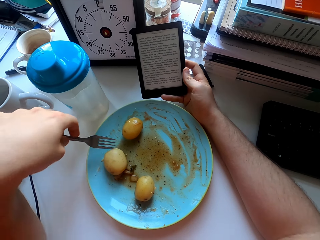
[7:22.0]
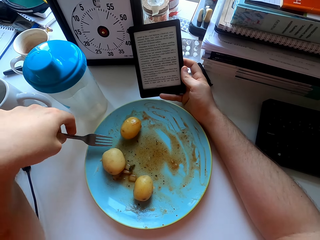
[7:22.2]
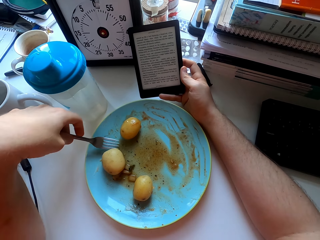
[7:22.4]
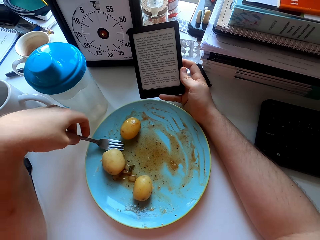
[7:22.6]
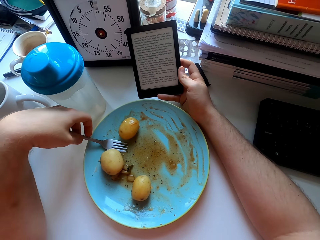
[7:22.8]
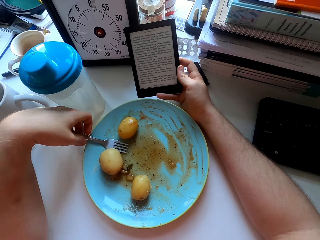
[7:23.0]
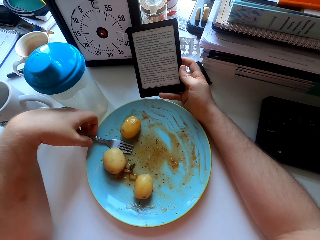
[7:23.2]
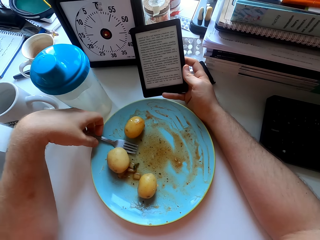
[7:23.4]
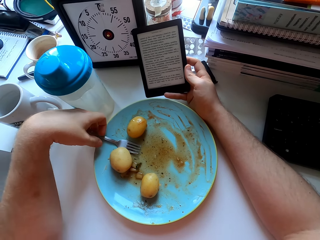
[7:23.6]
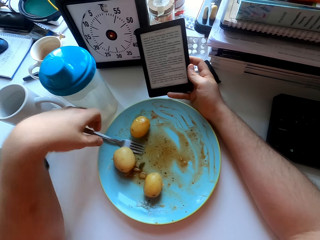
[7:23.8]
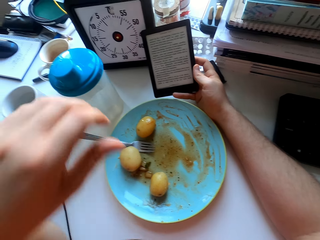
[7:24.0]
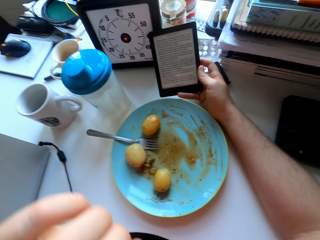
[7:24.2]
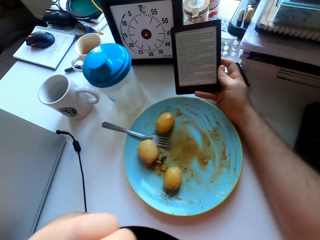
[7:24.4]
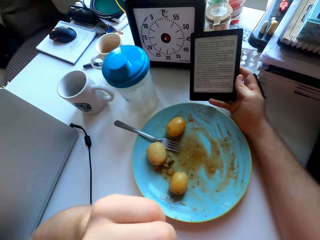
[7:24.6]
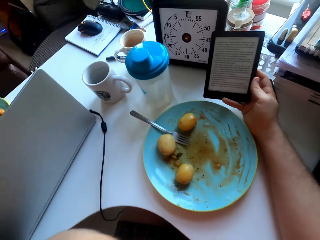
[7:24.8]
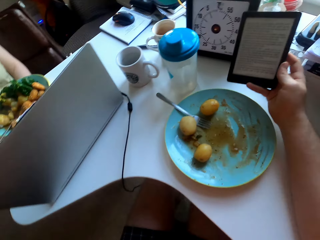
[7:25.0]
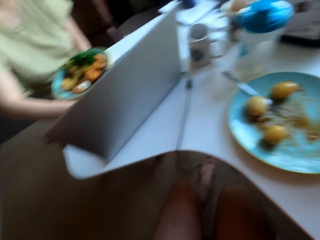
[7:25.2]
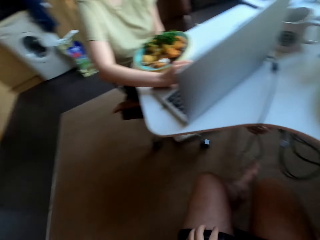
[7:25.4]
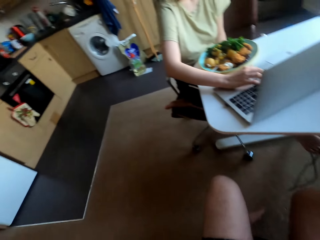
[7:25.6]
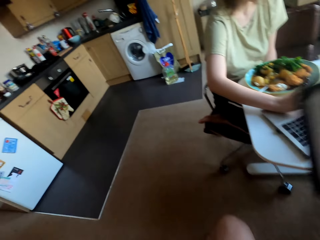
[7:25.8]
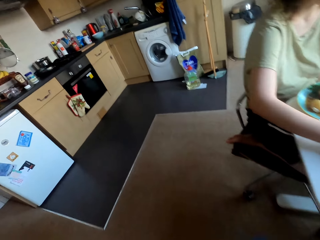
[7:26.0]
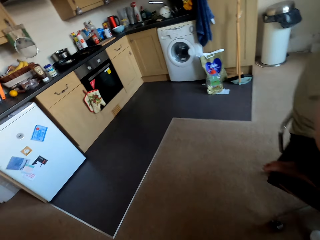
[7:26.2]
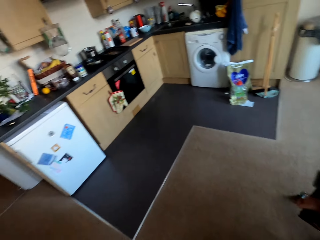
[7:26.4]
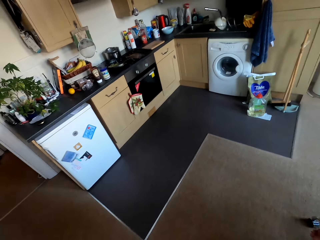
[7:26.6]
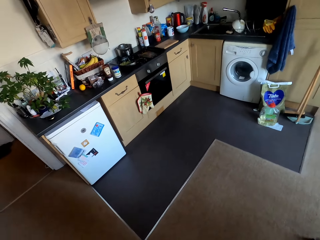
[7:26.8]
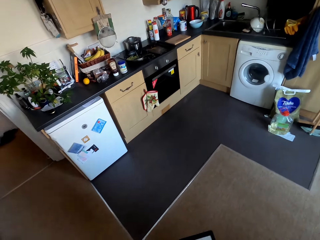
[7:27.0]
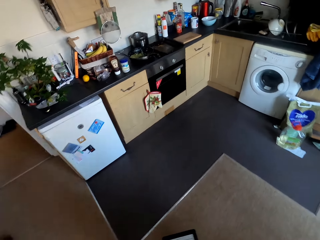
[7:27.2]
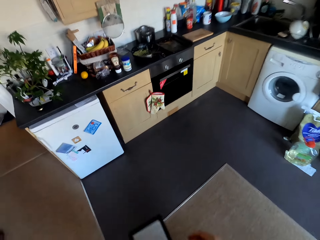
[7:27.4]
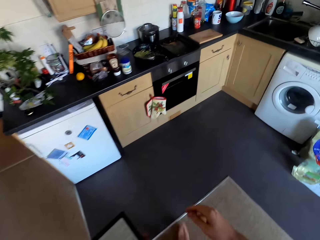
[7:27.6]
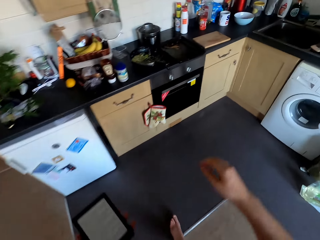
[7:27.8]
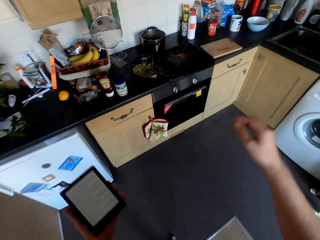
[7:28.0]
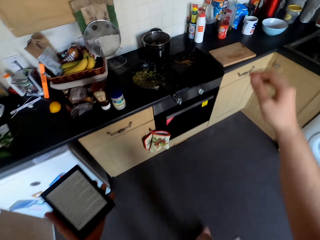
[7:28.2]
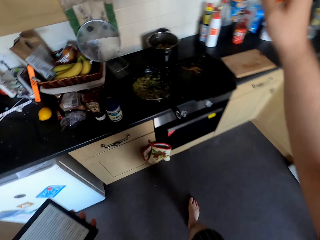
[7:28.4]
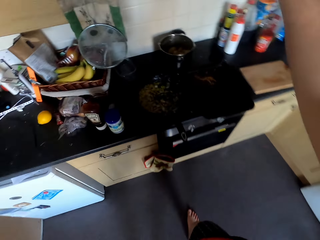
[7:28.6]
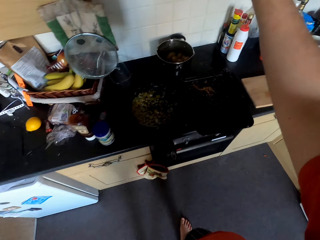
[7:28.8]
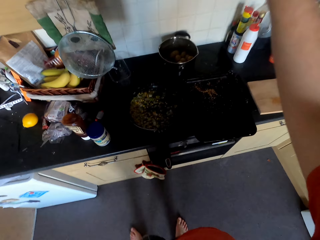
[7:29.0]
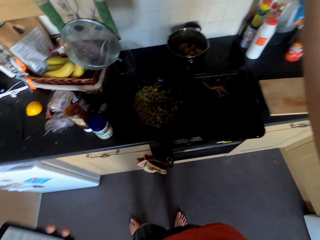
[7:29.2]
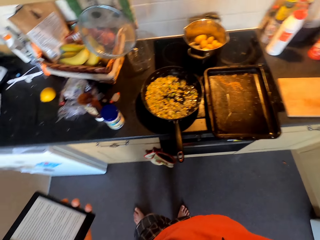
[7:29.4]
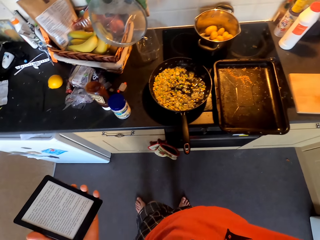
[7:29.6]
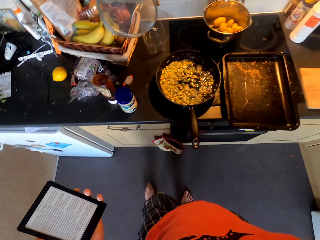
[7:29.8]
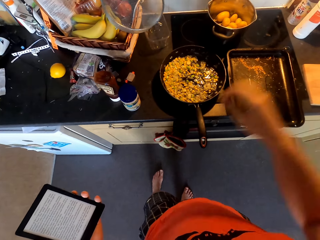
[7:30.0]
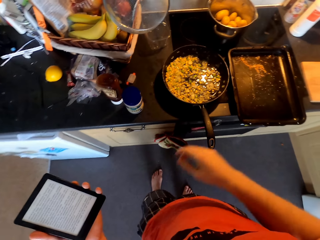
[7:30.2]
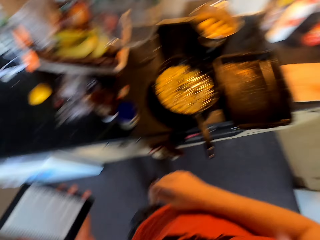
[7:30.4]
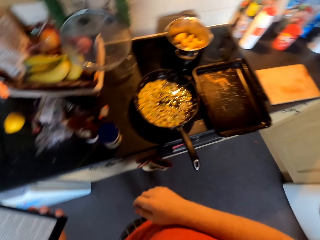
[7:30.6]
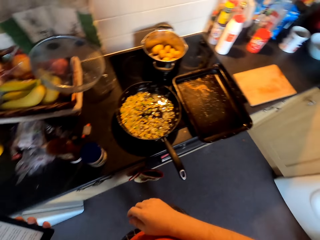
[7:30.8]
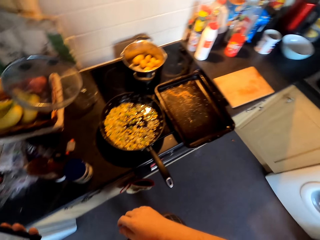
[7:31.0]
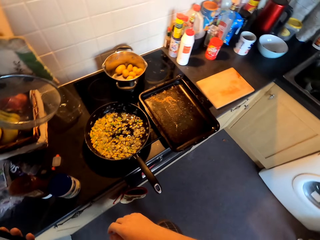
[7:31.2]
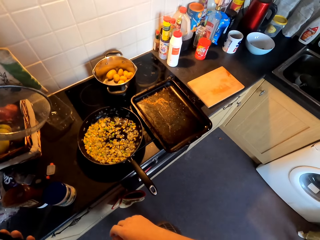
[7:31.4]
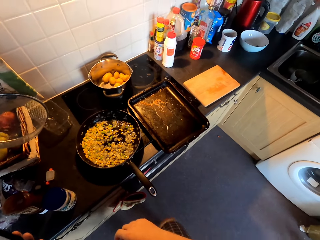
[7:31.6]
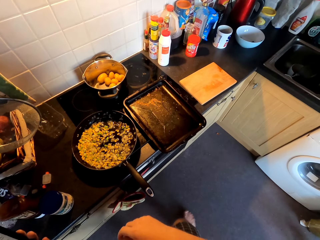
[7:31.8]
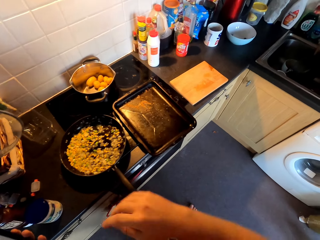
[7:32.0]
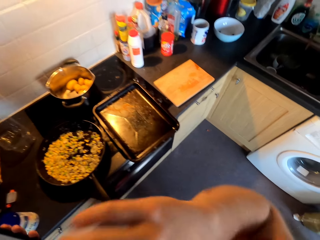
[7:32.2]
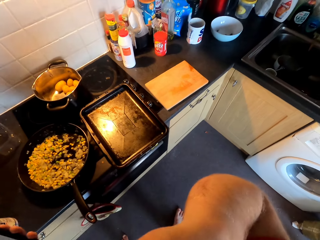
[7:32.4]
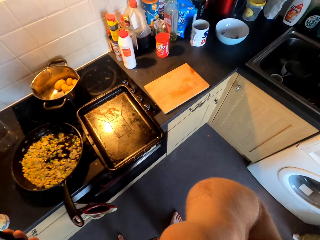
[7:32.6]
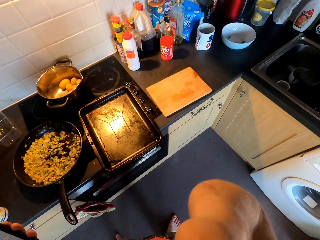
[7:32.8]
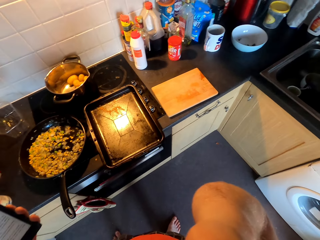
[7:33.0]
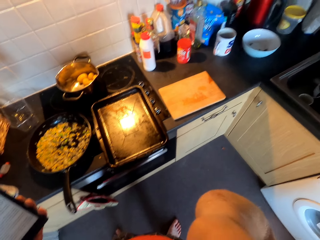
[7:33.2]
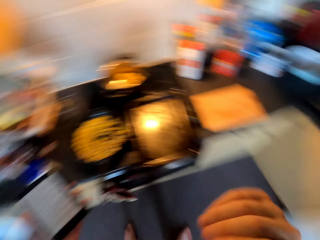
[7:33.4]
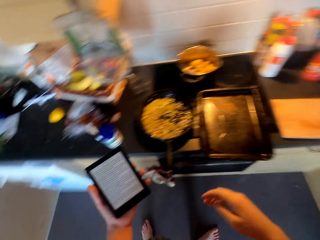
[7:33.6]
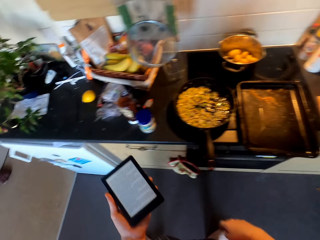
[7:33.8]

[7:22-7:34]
The camera wearer puts the fork on the plate. They turn around the room. They walk in the room. They switch on the lights. They look around the kitchen. They move the right hand.

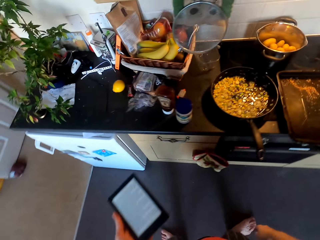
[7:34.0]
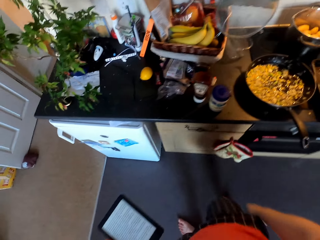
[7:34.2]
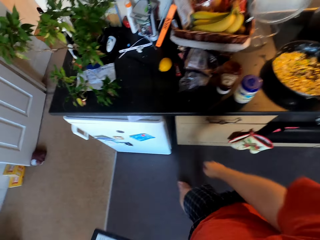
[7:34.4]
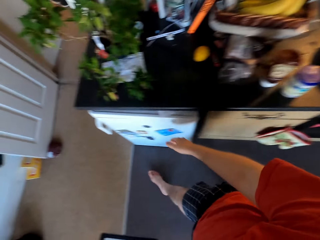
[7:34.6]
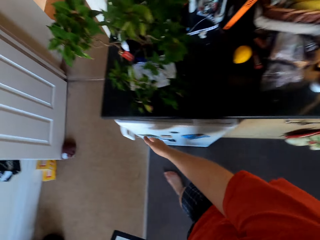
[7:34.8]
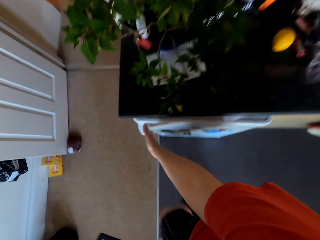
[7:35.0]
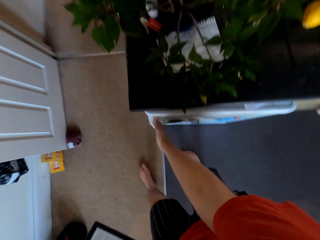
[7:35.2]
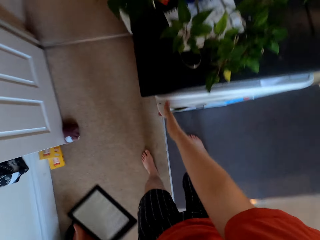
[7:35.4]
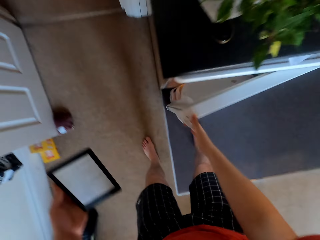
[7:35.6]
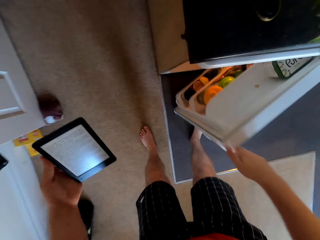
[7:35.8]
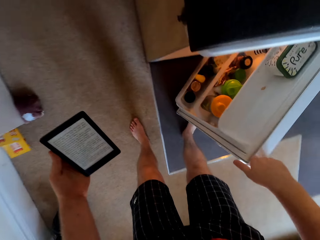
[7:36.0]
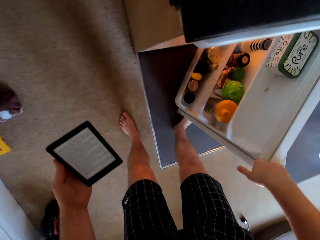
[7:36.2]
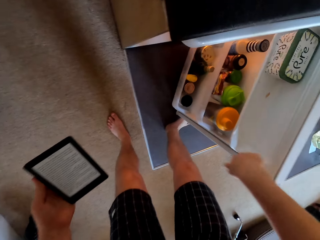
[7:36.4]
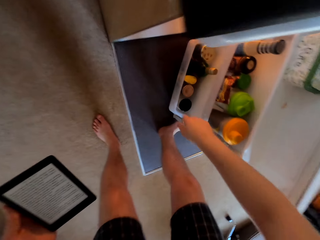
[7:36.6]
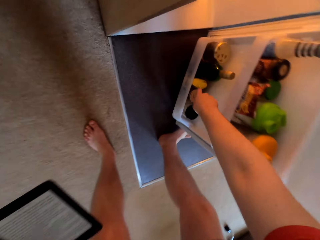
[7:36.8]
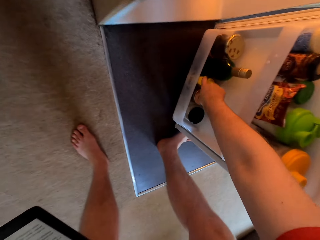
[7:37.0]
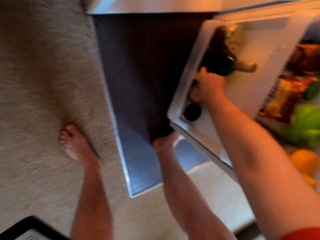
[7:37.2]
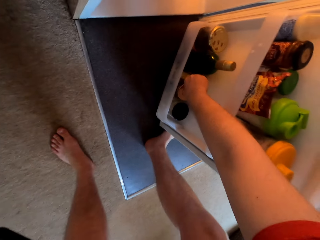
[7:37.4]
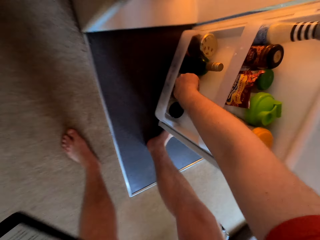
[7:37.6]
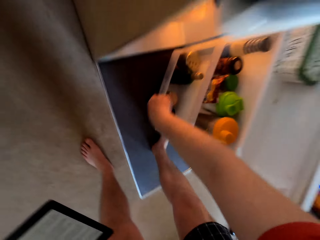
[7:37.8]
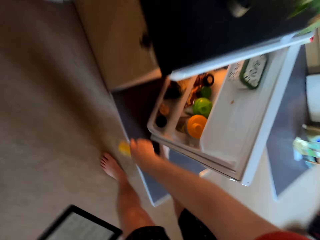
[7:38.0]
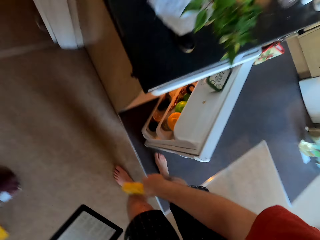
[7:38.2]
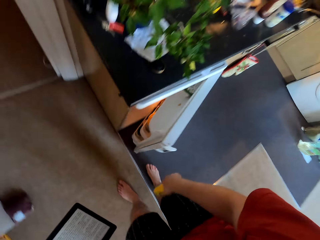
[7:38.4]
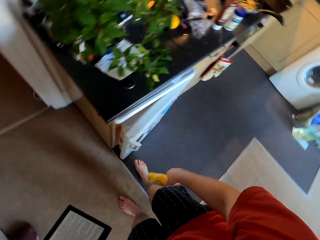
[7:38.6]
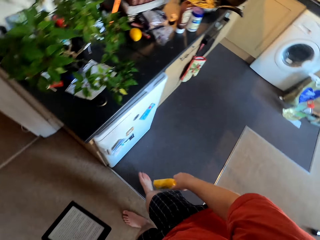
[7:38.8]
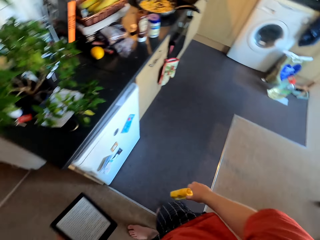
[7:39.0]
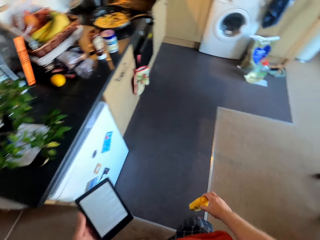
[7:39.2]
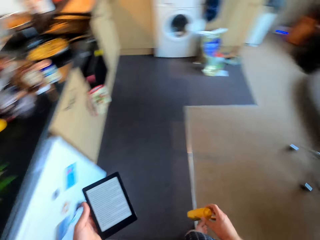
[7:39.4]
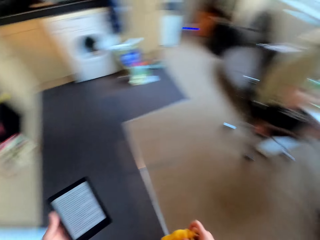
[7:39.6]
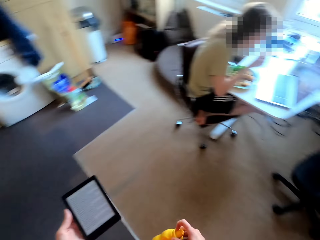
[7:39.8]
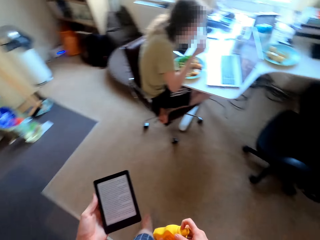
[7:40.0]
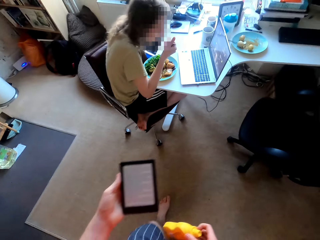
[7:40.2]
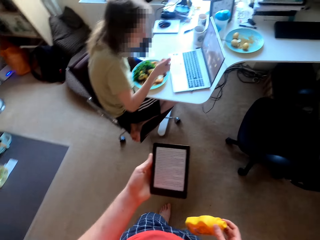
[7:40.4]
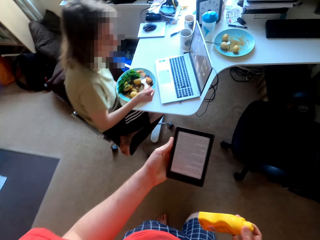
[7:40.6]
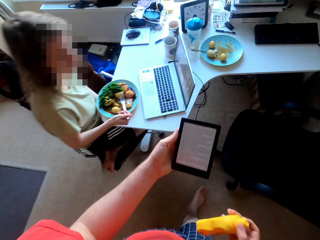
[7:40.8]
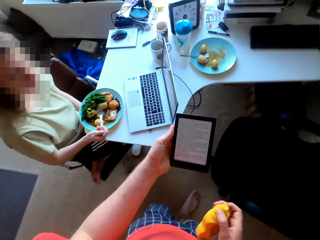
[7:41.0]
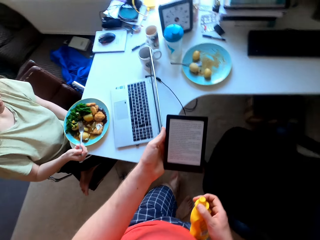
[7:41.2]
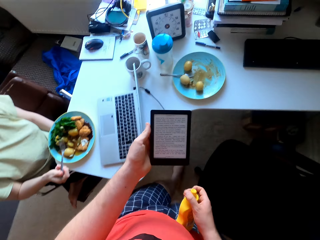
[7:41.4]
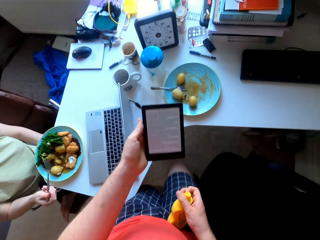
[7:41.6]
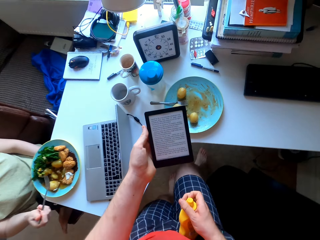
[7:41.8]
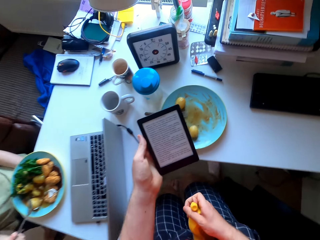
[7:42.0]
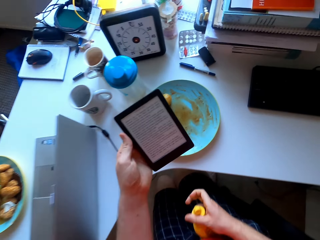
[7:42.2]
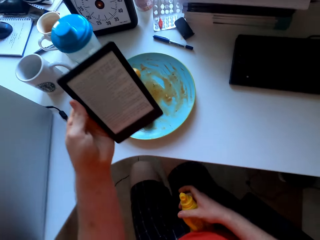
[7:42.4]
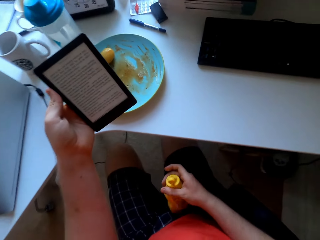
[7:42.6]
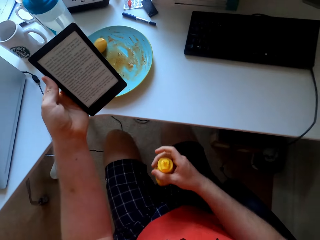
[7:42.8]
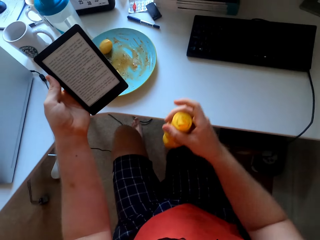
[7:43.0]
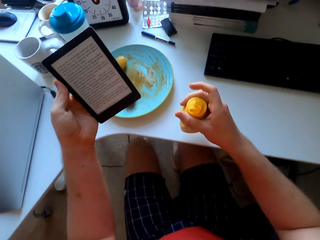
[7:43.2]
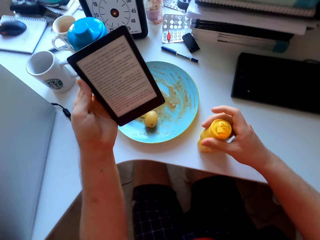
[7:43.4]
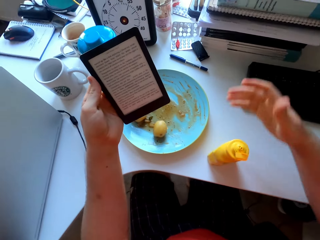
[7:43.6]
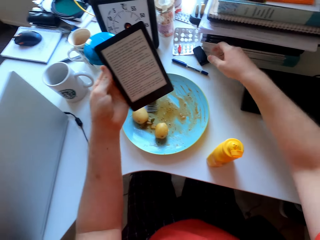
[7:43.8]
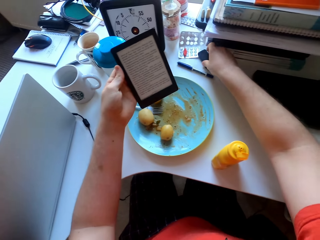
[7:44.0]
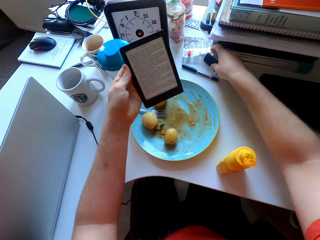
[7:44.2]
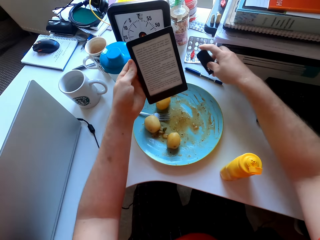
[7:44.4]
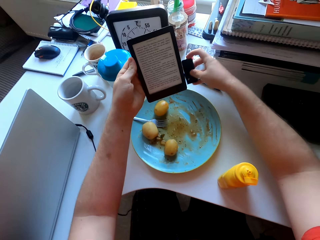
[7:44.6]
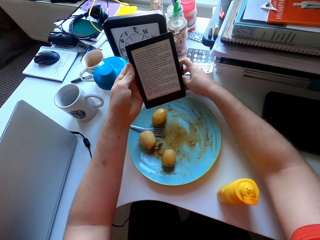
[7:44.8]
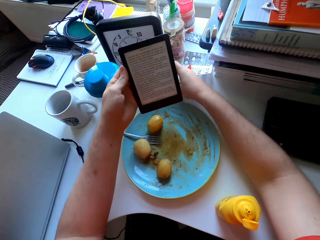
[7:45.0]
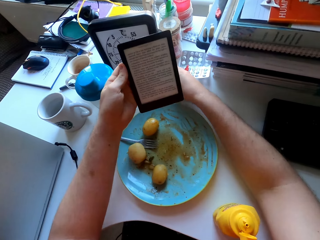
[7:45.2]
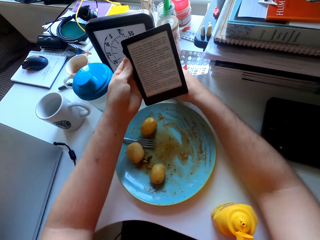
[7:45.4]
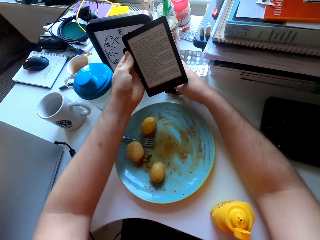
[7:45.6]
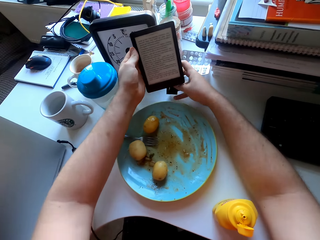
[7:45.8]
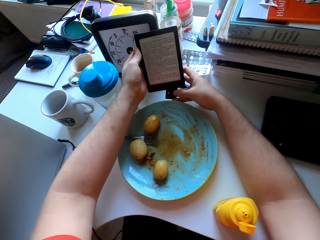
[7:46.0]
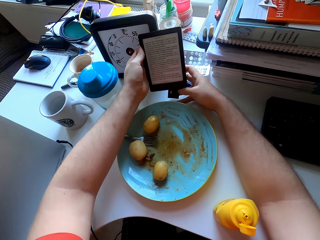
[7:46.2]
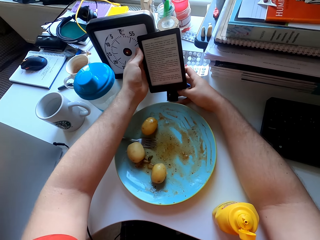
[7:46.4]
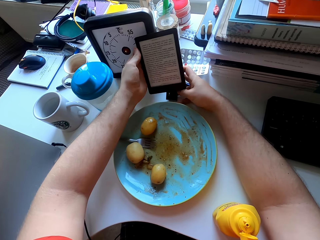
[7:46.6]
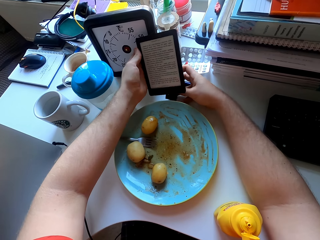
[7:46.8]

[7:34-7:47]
The camera wearer looks at the tablet. They turn around the kitchen and walk around the kitchen. They open the fridge. They pick up a can or bottle from the fridge. They close the fridge. They turn around the room. They walk. They look at the tablet. They open the bottle. They sit on a chair. They look at the phone. They put the bottle on the table. They pick up a phone clip or tablet holder from the table. They clip the phone on the table.
